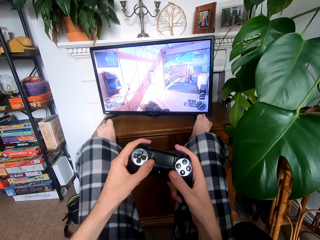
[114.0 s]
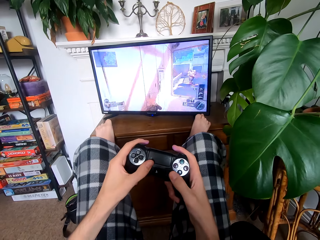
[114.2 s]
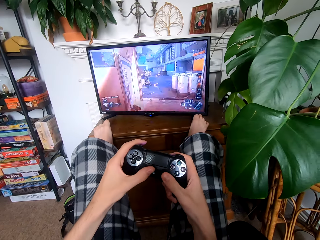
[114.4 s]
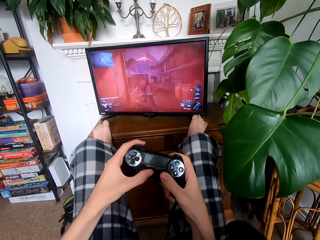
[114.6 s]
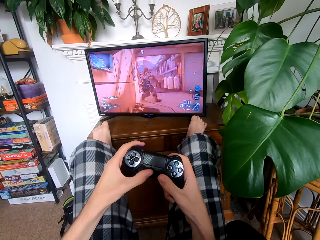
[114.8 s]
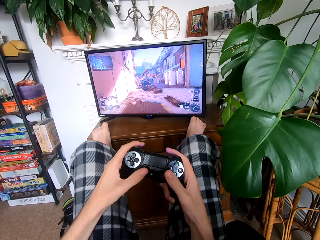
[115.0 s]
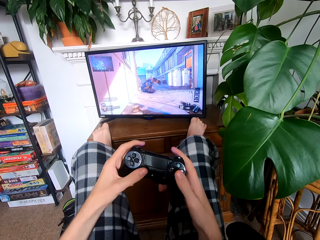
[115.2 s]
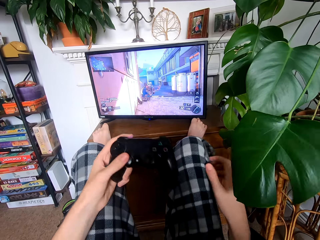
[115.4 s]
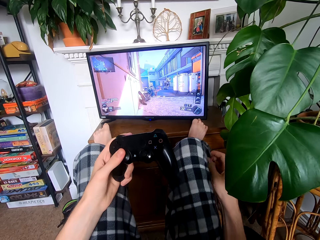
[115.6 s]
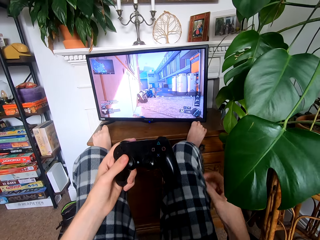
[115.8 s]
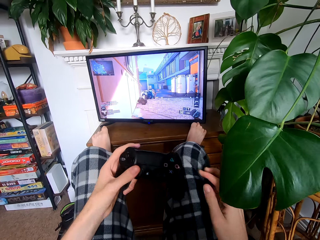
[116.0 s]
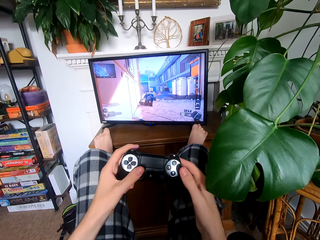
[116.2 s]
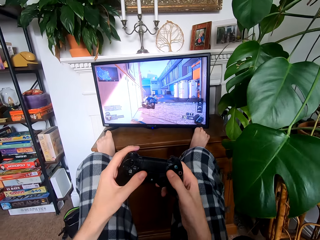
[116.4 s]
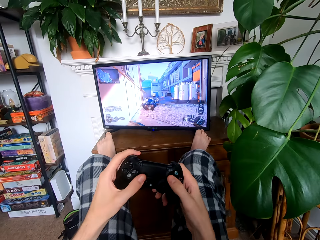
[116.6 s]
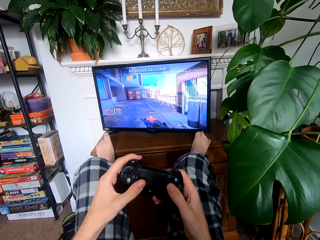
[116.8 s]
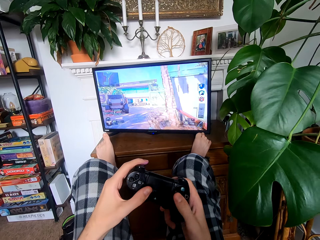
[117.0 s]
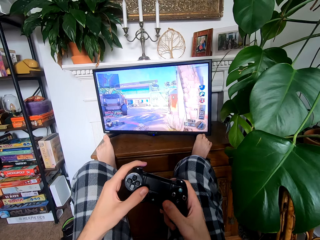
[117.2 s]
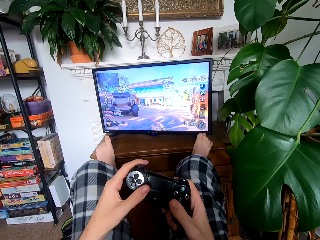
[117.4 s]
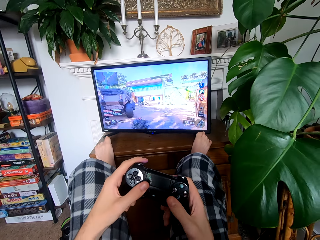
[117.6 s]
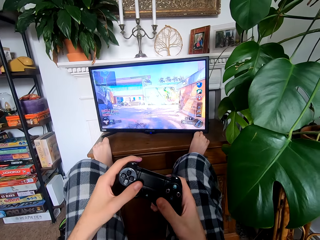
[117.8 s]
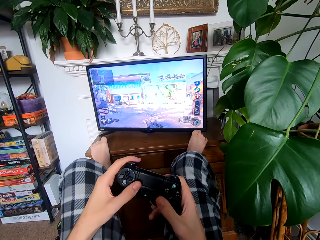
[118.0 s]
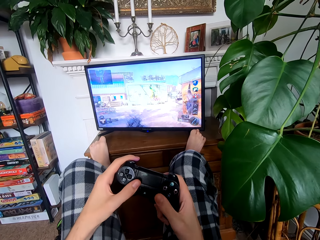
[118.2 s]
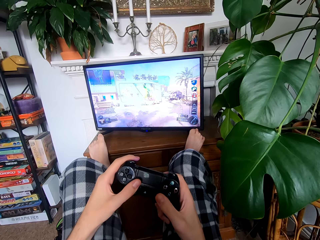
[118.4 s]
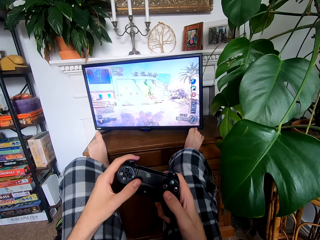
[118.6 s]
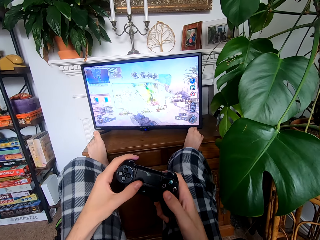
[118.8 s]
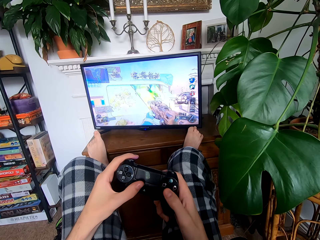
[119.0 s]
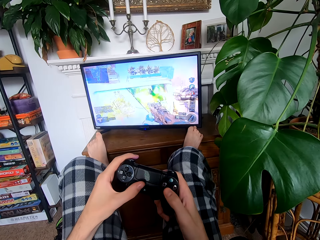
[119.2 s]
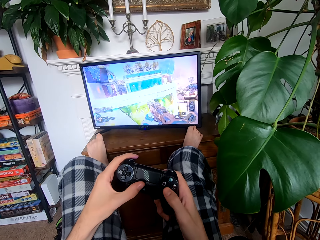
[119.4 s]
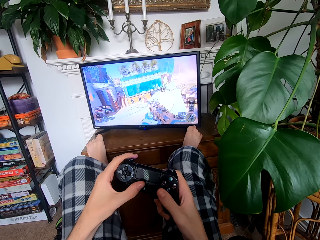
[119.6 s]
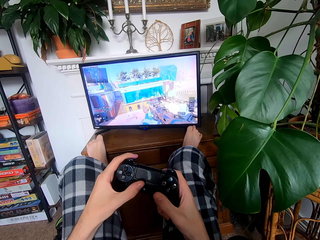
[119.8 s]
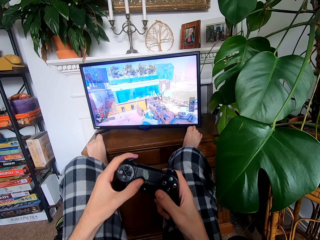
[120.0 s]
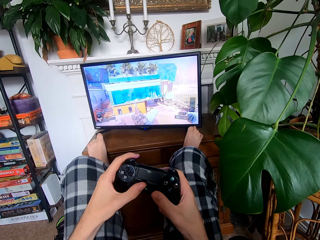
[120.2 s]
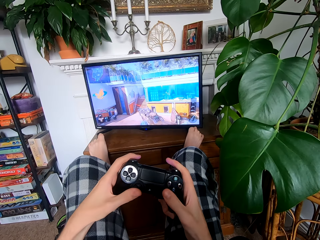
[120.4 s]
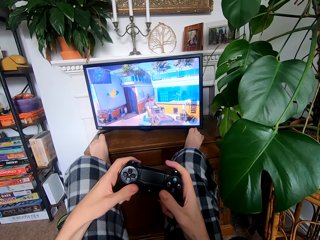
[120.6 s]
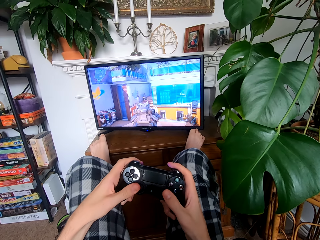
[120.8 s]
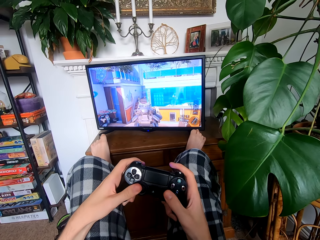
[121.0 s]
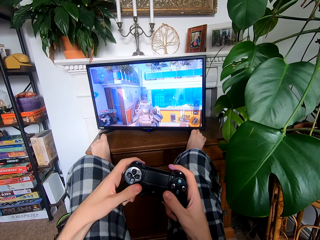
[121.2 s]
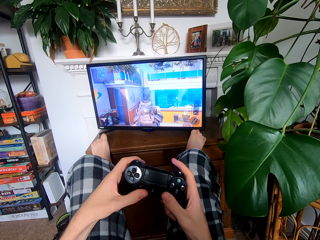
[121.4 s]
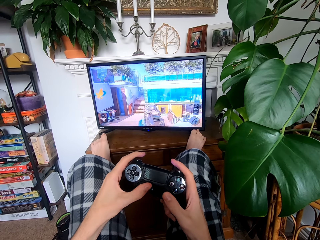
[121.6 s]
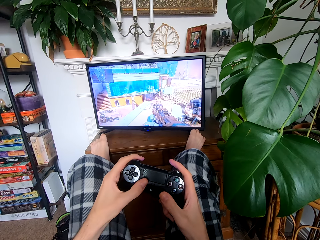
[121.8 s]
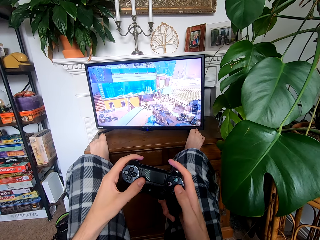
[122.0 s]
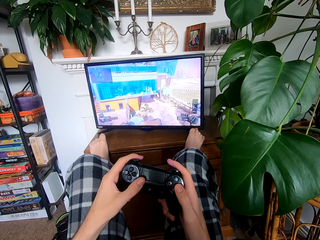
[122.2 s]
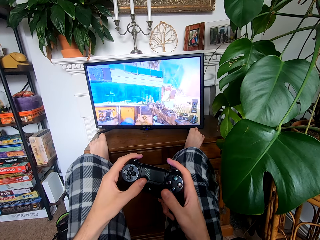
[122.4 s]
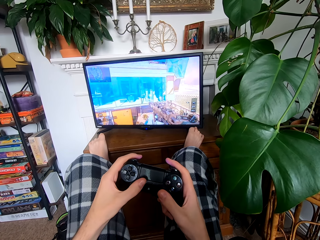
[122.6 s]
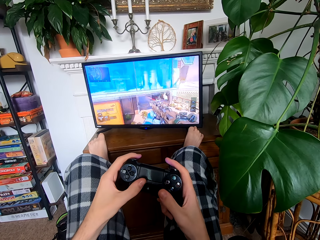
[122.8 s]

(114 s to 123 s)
The camera wearer scrubs the leg. They play the game on the television.

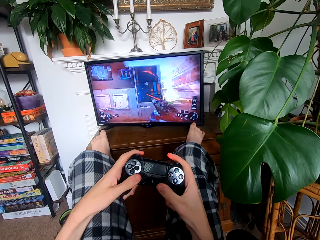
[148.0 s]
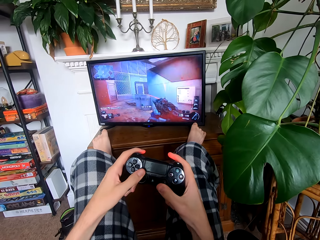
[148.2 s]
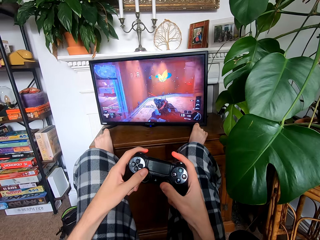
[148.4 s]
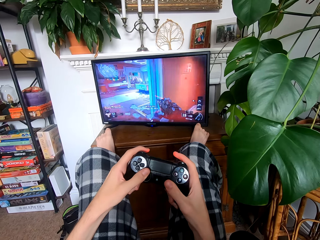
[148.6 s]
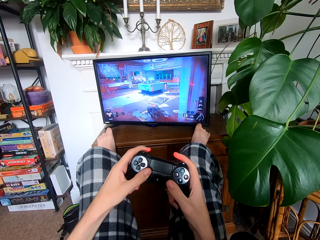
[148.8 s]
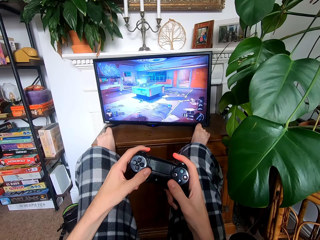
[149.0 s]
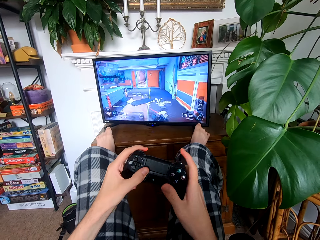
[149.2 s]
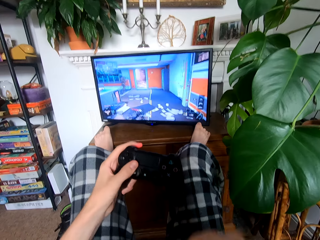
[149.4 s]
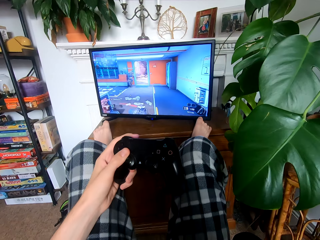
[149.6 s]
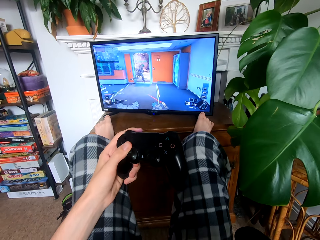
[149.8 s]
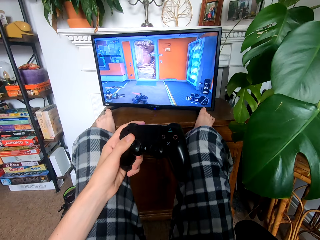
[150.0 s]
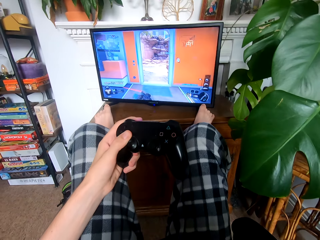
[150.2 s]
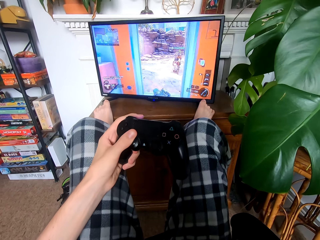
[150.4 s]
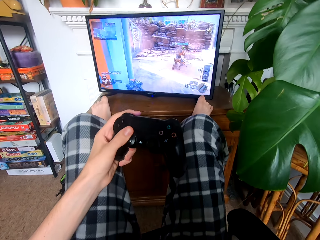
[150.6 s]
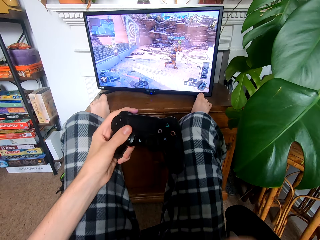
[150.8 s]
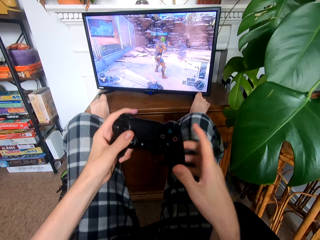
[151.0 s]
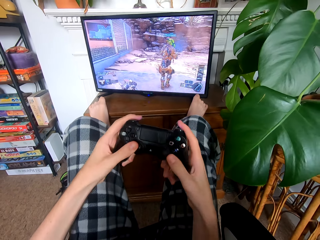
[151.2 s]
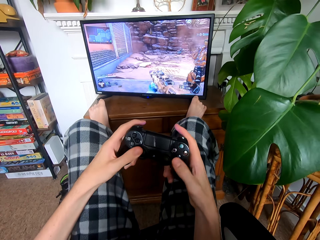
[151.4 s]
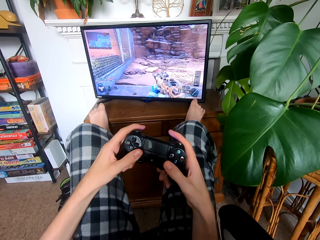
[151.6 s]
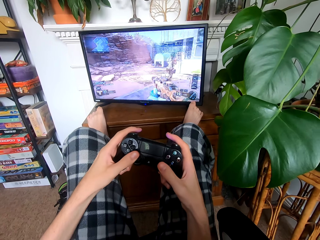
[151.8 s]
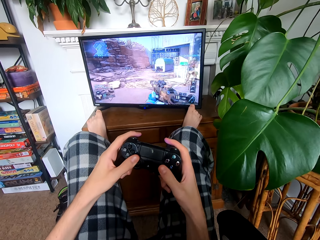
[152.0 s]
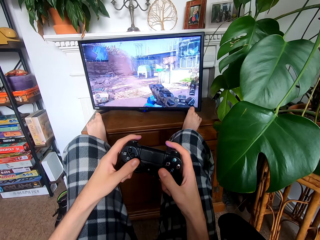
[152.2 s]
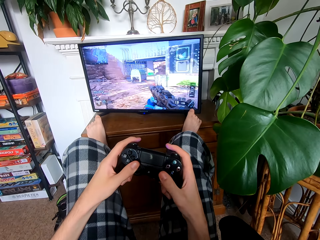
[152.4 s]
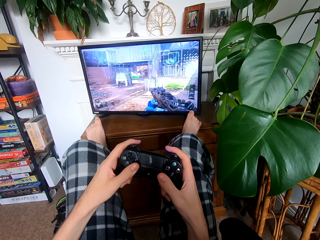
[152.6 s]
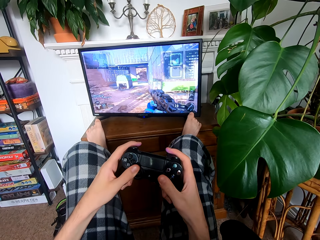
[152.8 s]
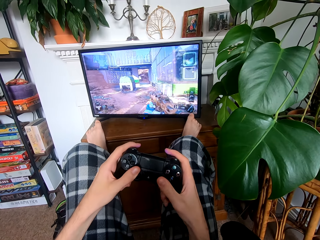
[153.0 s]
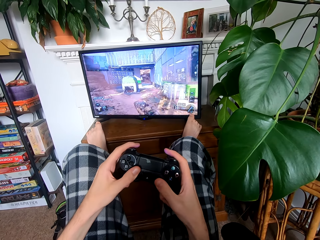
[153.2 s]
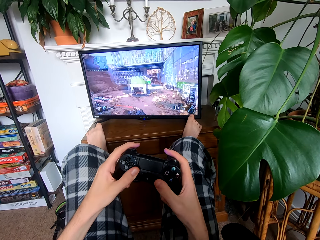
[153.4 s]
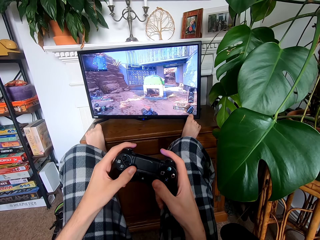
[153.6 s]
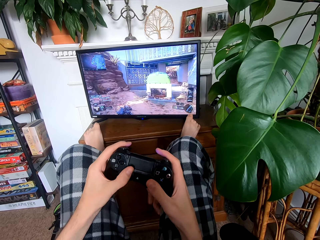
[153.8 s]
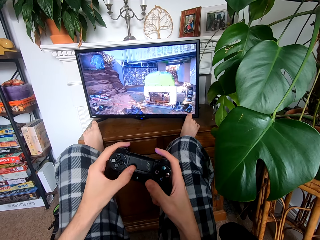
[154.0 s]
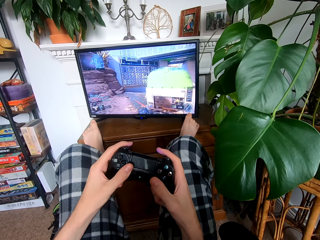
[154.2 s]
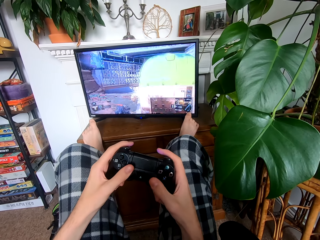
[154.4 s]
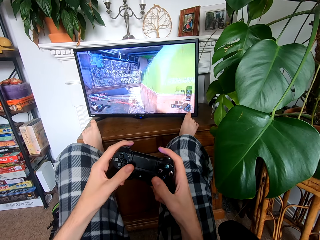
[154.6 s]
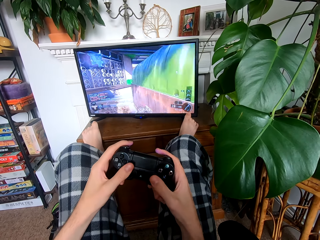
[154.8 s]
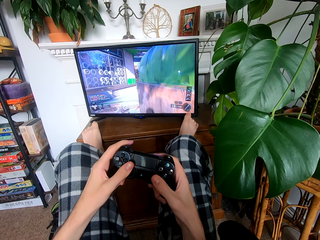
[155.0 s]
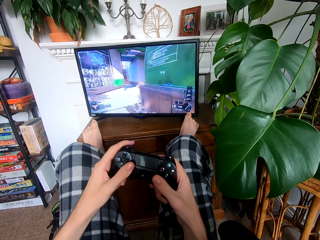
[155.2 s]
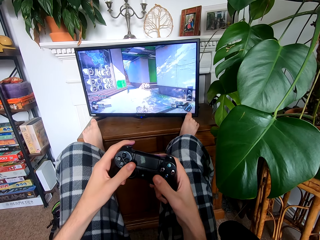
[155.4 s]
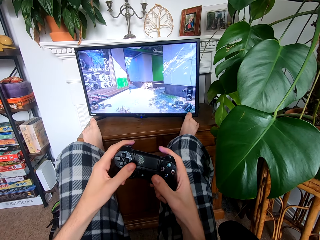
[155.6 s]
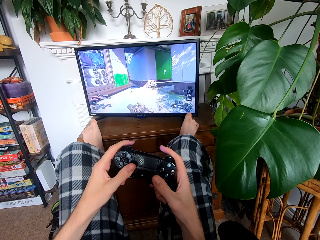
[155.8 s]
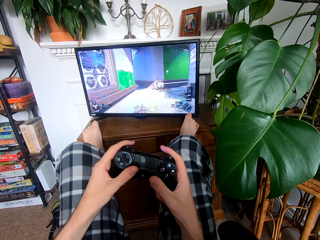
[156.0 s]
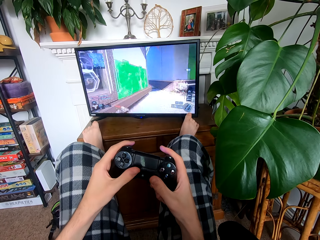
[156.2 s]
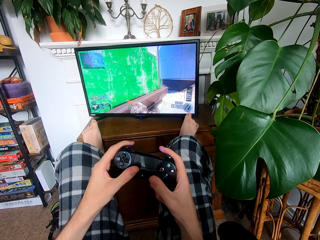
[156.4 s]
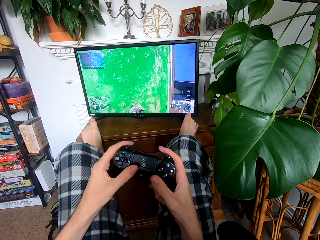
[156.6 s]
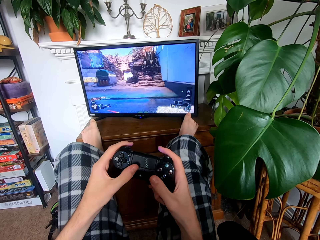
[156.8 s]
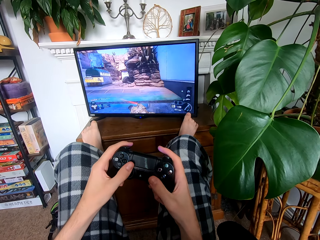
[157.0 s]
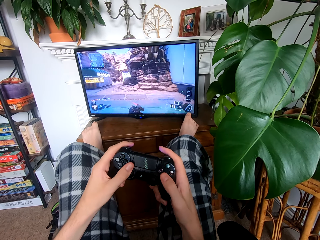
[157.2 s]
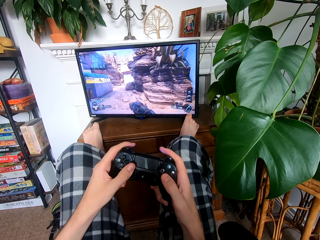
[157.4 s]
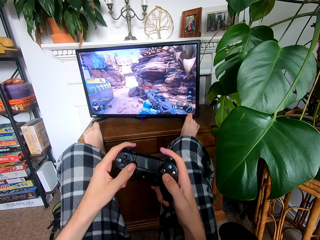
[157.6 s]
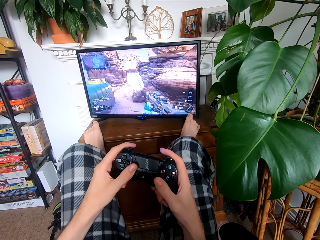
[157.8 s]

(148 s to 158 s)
The camera wearer moves the right hand. They wipe the face. They play the game on the television.

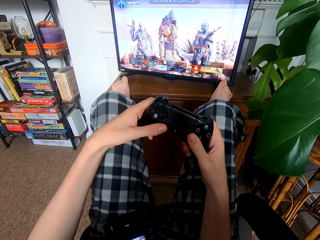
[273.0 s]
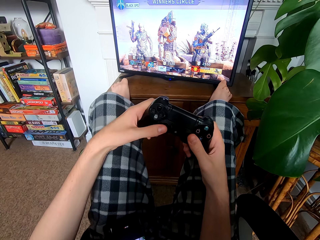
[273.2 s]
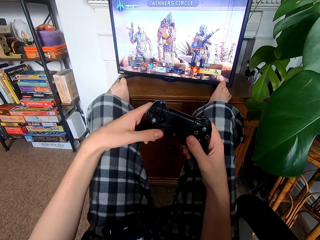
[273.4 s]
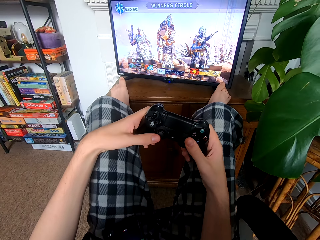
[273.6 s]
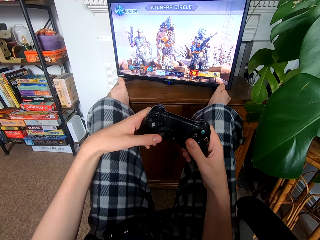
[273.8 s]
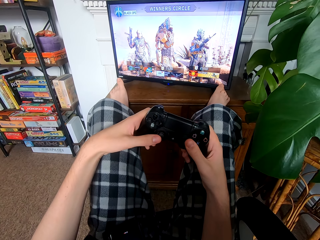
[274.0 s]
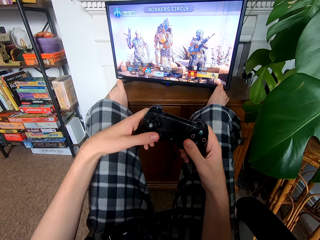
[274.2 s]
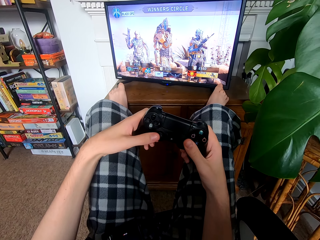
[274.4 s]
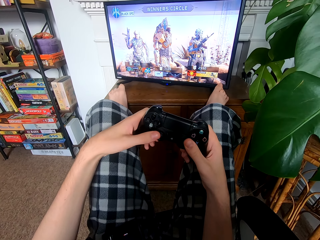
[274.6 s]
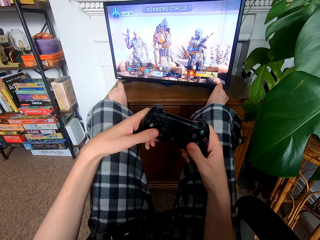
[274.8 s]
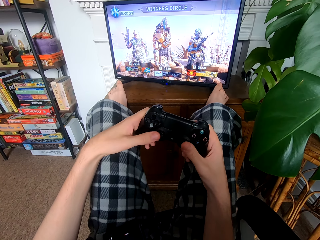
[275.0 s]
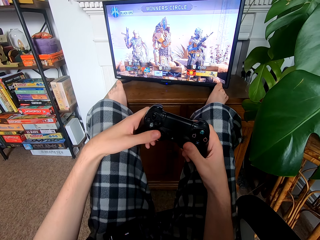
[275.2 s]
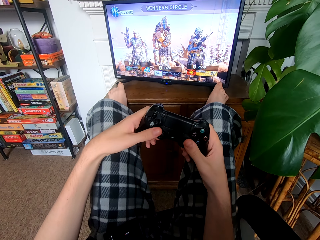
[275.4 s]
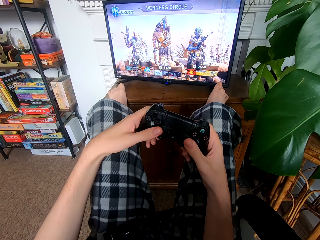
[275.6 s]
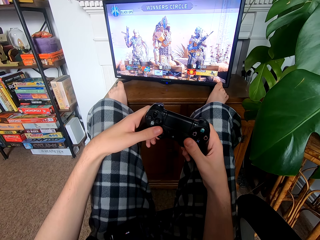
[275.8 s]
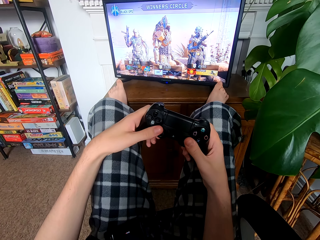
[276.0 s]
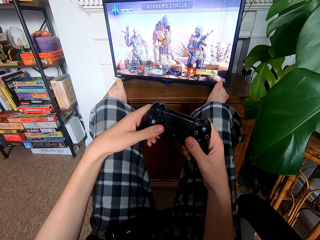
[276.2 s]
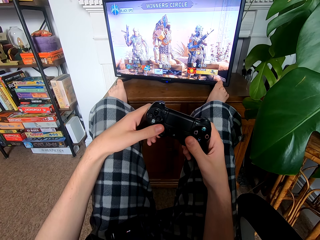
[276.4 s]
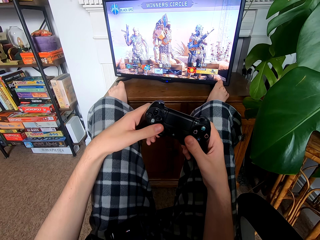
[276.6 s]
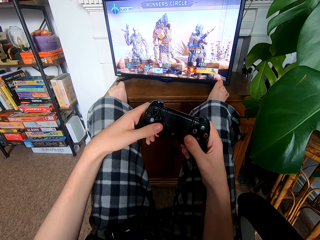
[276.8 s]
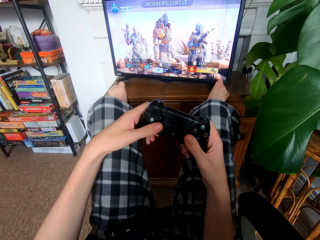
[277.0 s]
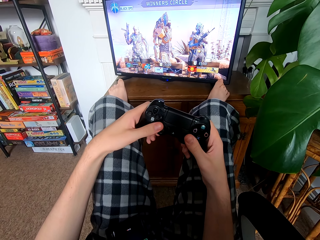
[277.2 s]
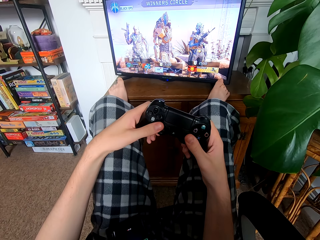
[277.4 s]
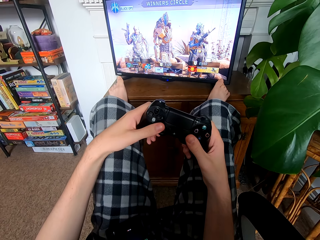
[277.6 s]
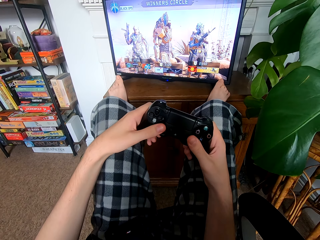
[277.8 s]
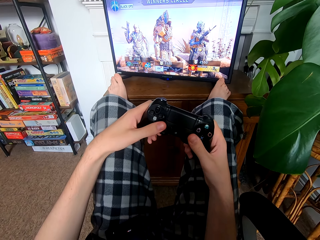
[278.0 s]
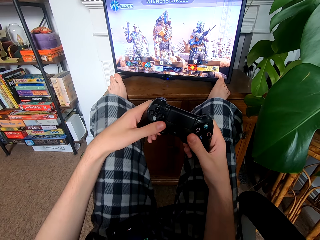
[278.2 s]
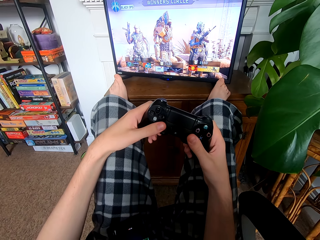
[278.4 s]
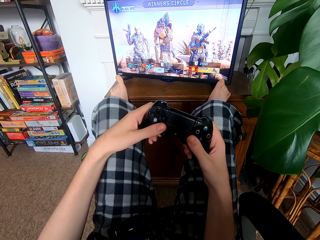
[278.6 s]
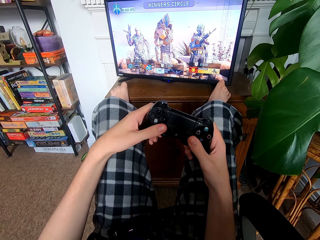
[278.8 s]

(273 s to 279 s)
The camera wearer selects the game on the television.
